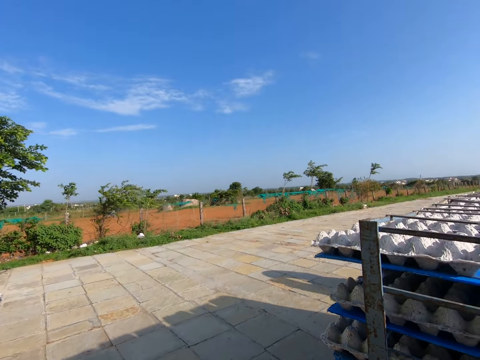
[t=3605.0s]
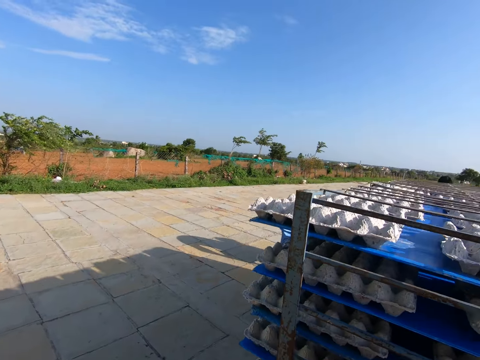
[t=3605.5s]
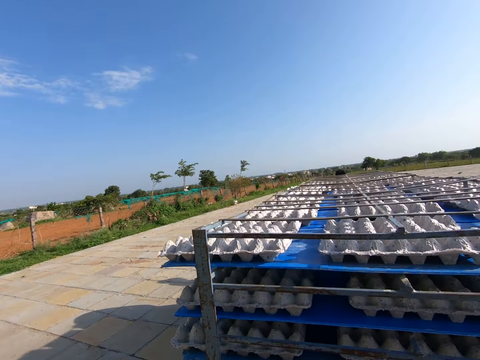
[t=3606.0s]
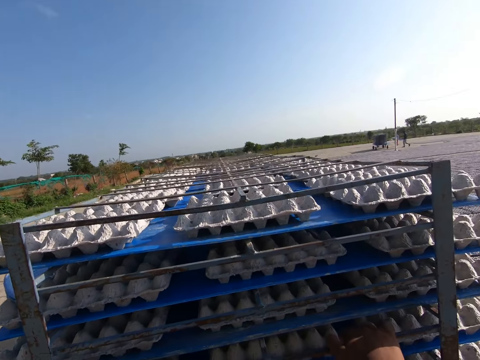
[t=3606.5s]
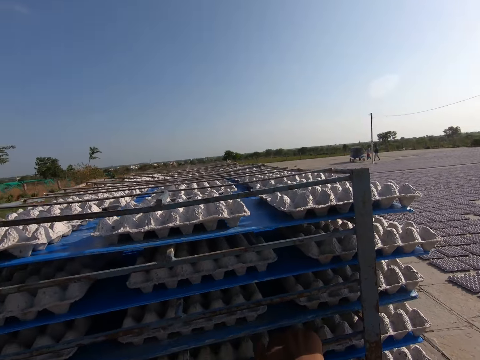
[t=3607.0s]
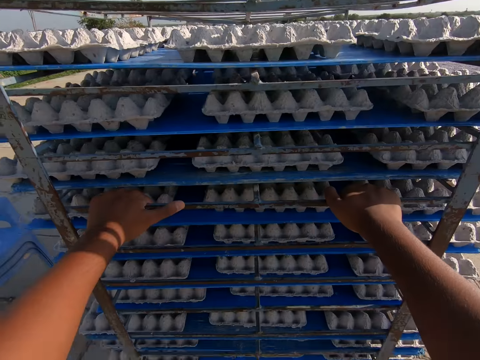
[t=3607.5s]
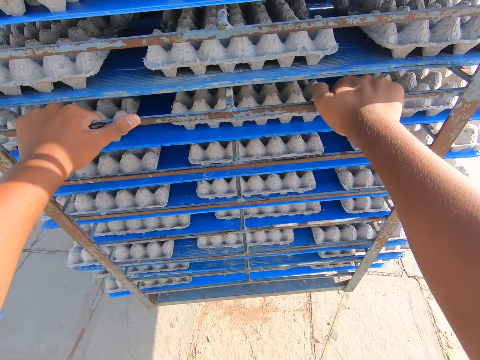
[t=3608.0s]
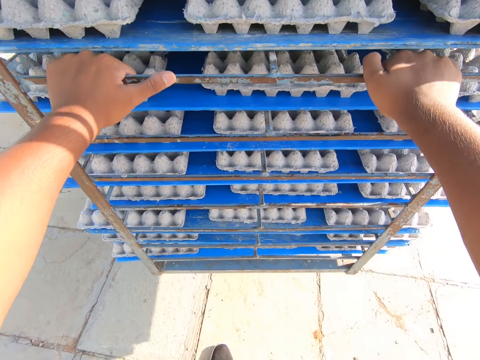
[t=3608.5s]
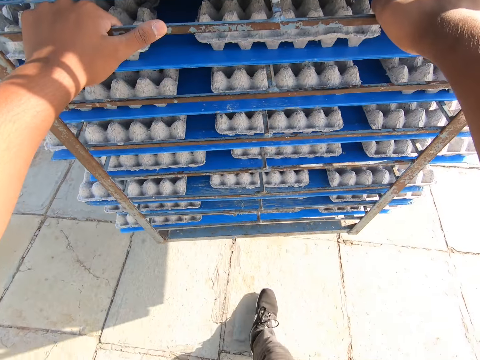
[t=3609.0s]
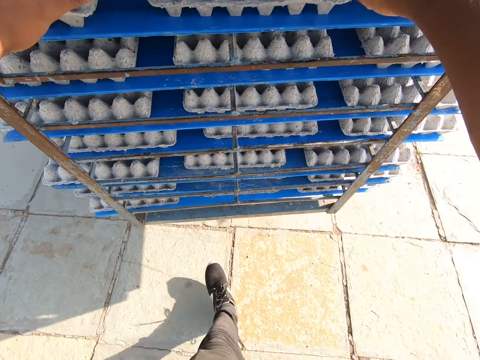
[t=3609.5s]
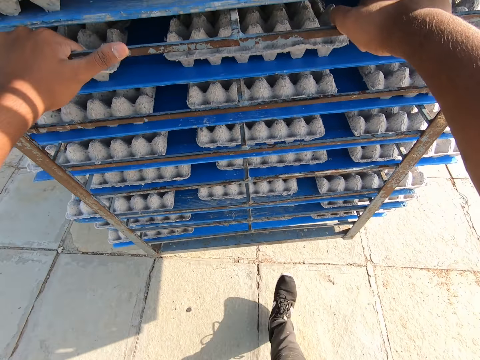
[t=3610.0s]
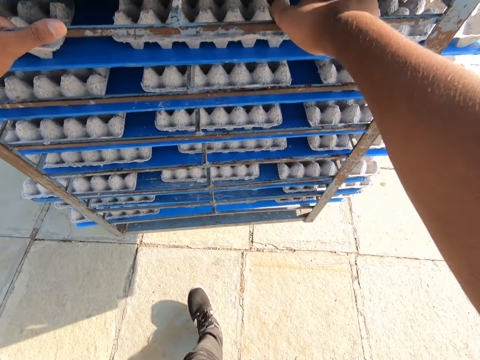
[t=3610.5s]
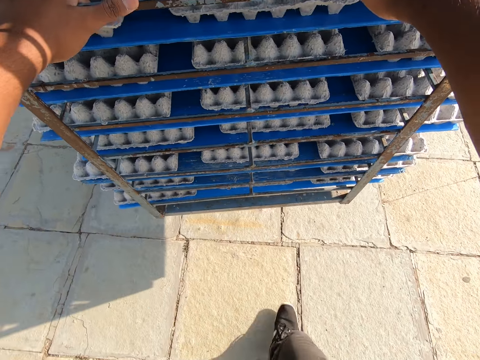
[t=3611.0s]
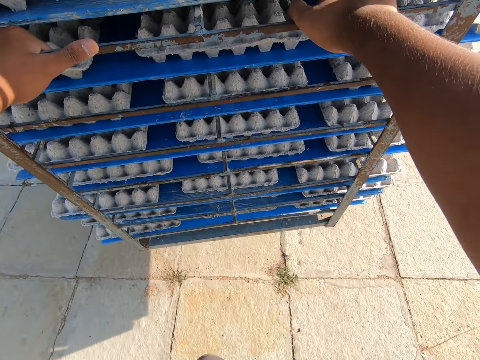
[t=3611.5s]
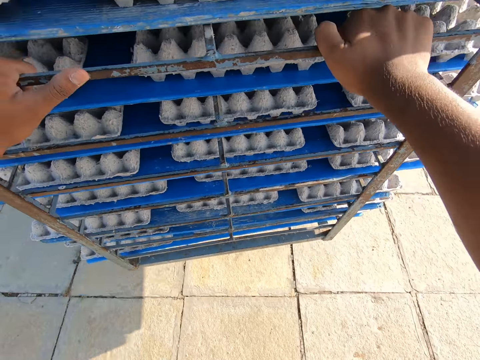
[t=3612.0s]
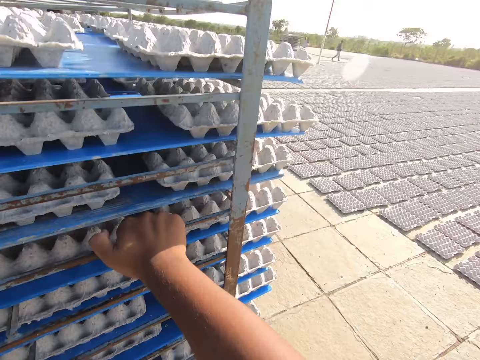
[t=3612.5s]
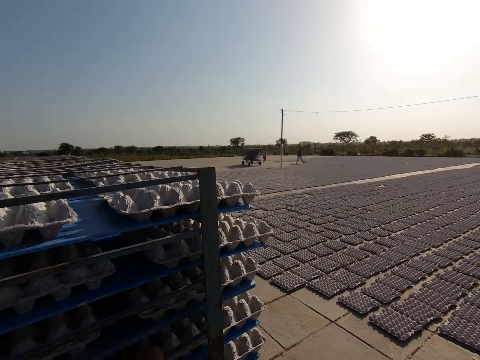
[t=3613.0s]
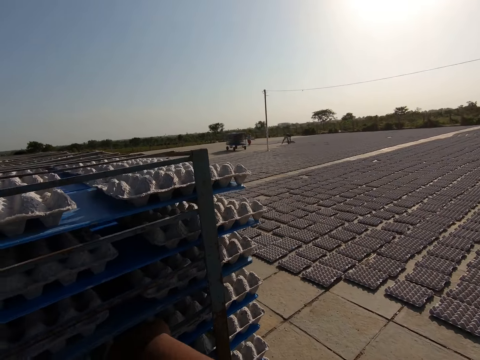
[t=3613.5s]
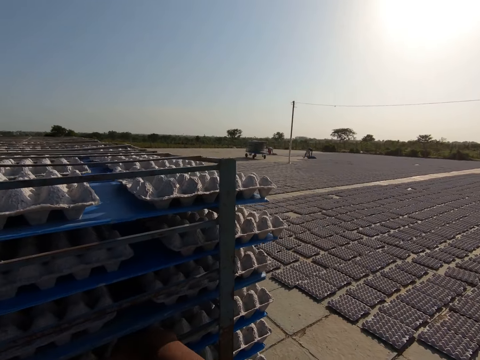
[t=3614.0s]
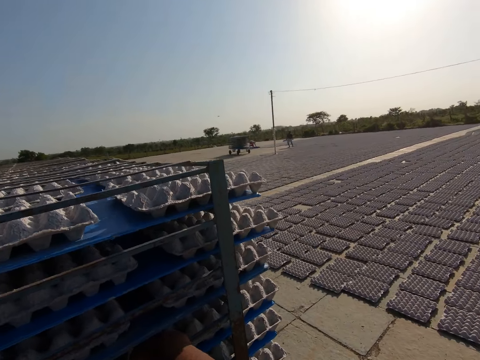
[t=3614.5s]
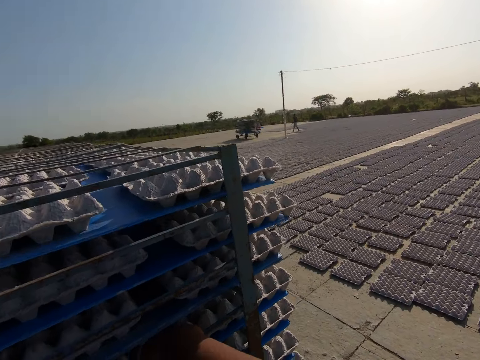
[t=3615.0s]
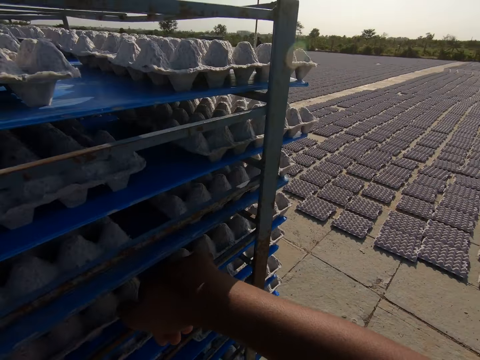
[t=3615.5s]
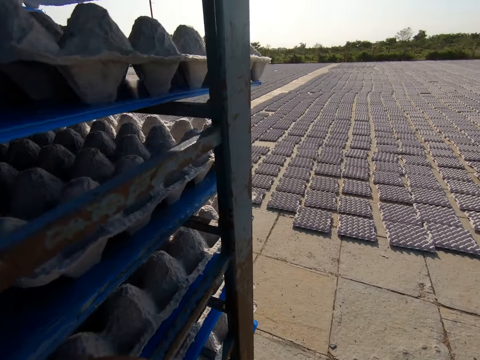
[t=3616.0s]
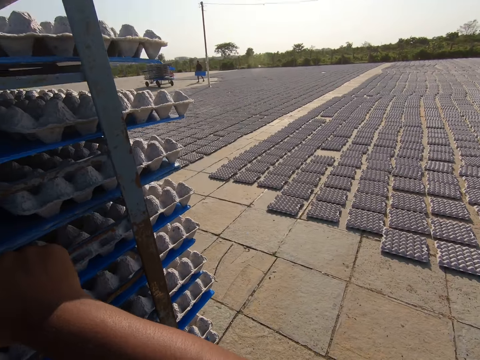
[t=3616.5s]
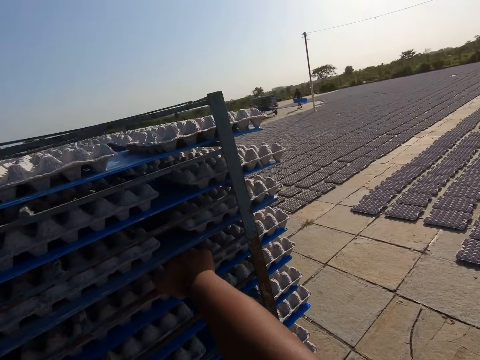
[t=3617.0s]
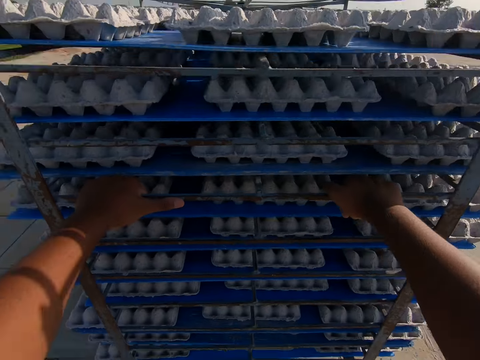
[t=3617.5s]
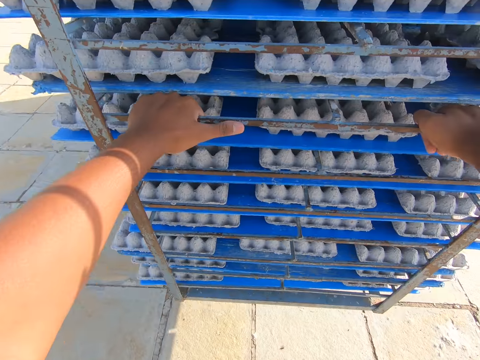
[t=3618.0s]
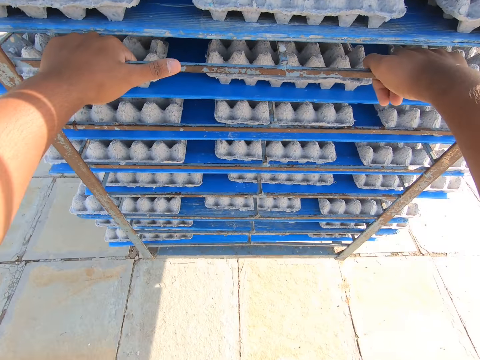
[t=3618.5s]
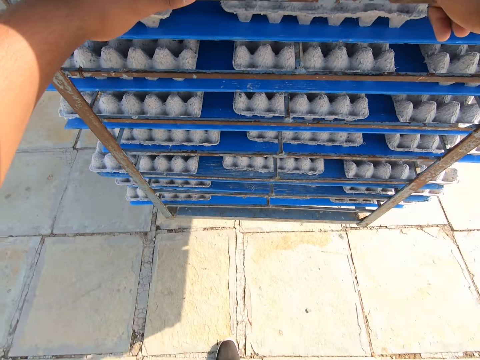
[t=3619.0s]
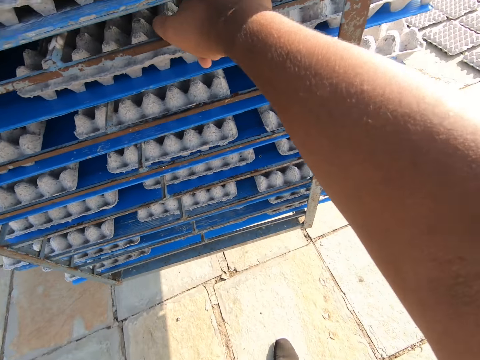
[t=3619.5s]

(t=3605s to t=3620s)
The camera wearer converses with the man. Another man pours egg crates on a tray on the ground with his hands.

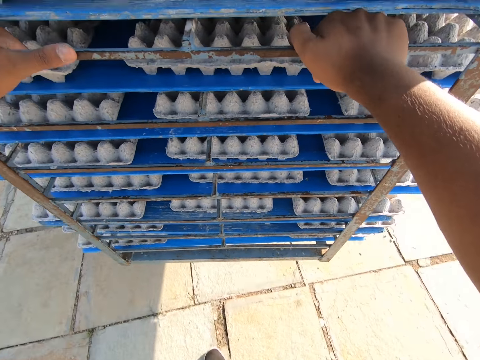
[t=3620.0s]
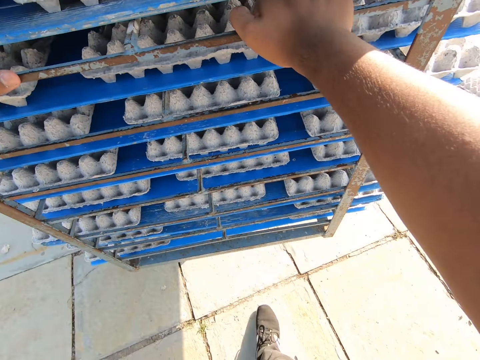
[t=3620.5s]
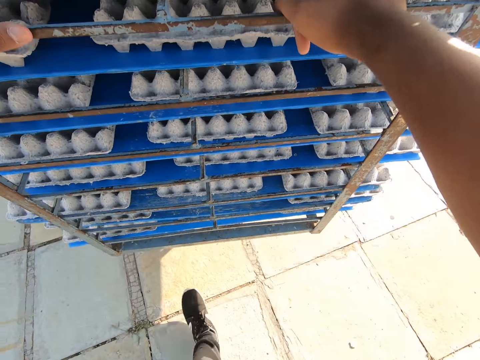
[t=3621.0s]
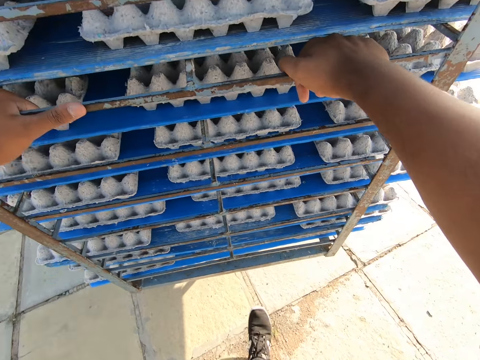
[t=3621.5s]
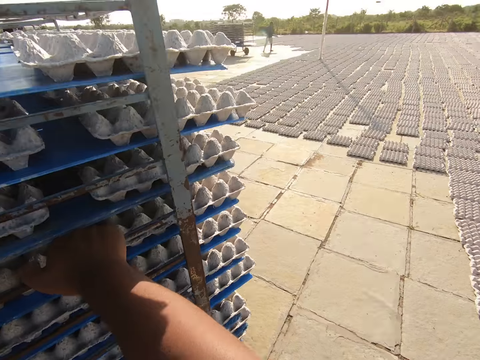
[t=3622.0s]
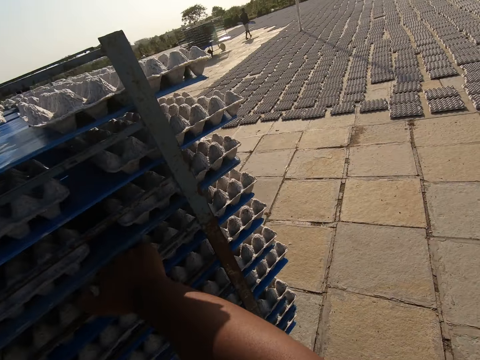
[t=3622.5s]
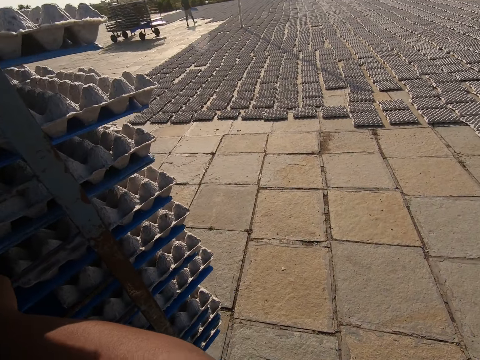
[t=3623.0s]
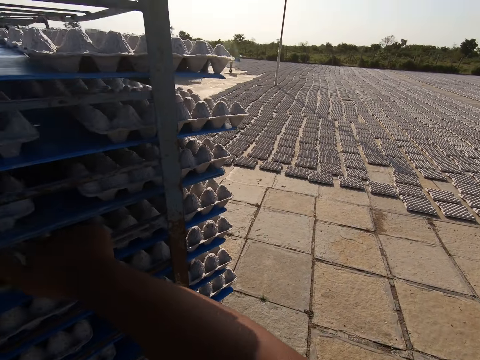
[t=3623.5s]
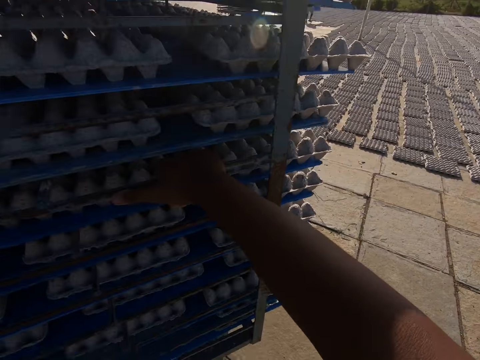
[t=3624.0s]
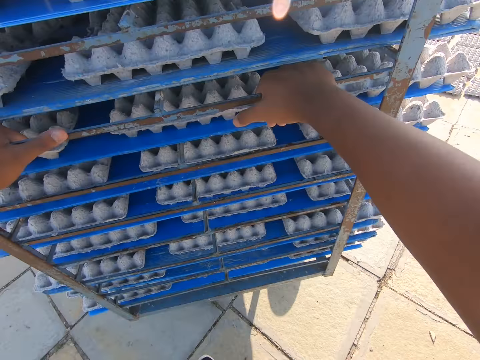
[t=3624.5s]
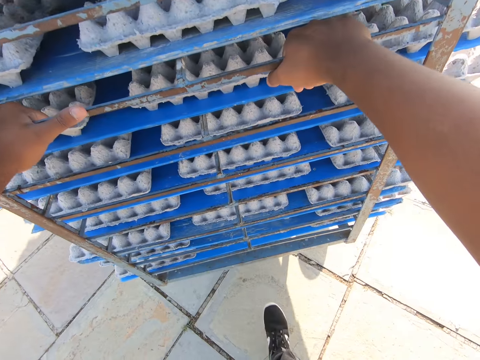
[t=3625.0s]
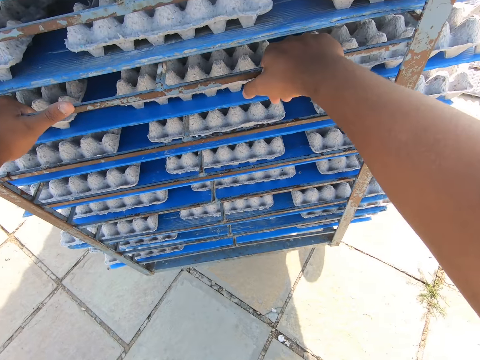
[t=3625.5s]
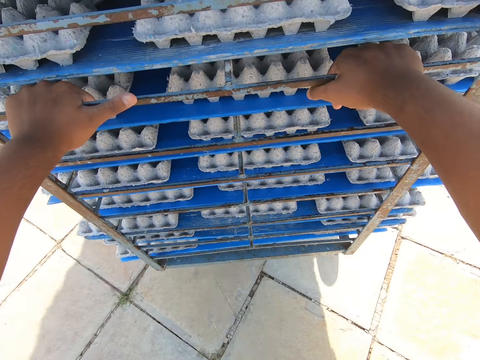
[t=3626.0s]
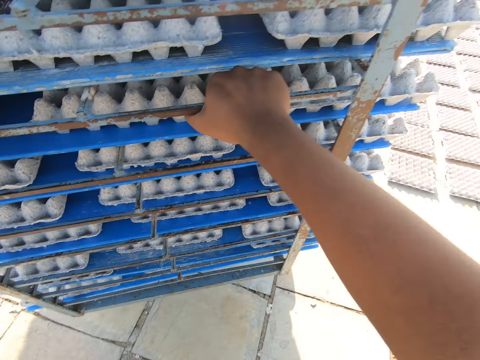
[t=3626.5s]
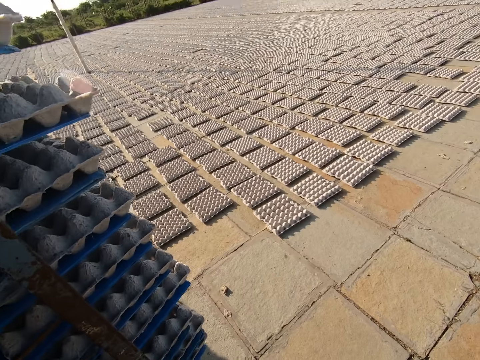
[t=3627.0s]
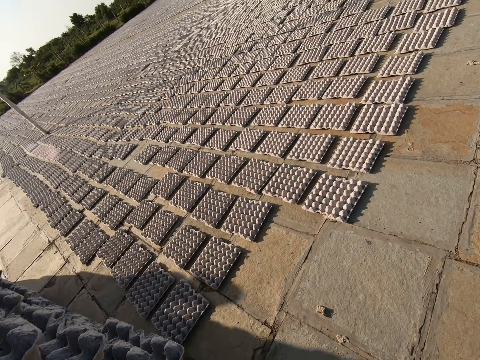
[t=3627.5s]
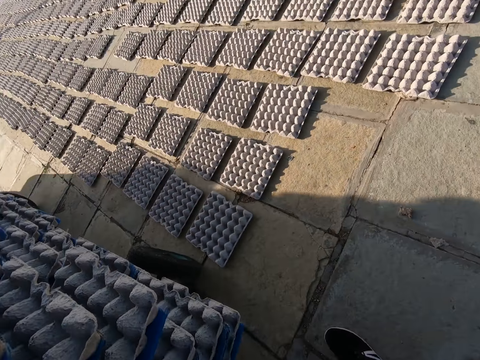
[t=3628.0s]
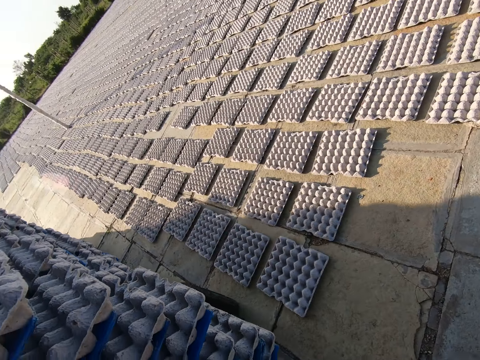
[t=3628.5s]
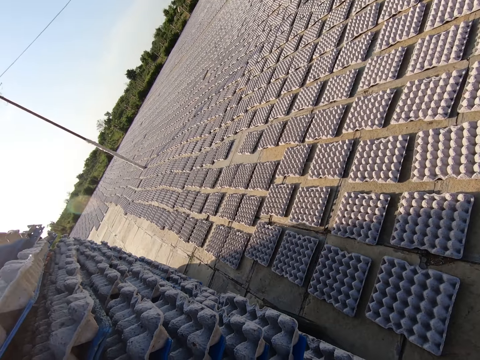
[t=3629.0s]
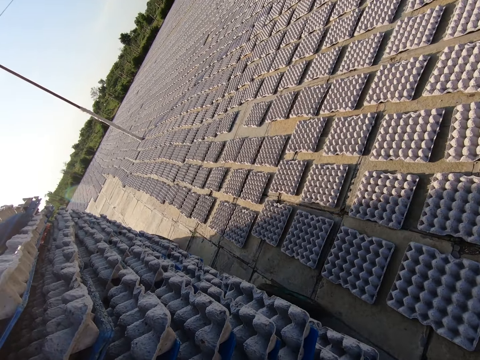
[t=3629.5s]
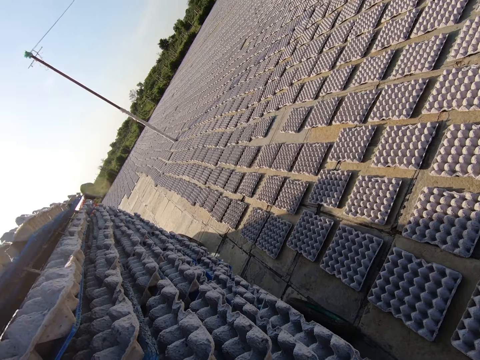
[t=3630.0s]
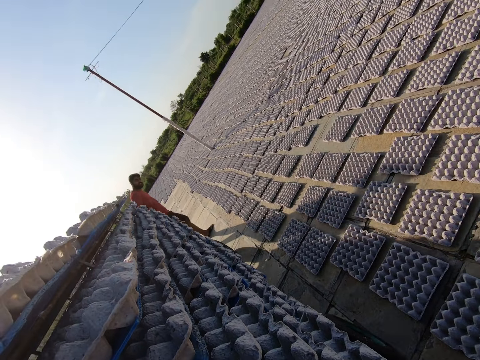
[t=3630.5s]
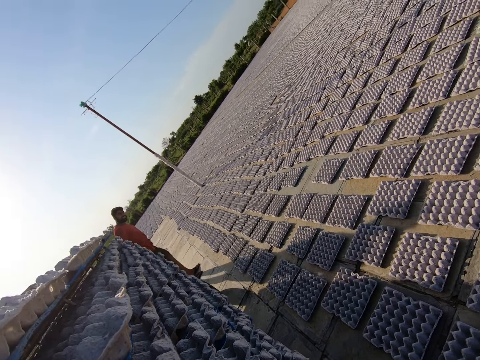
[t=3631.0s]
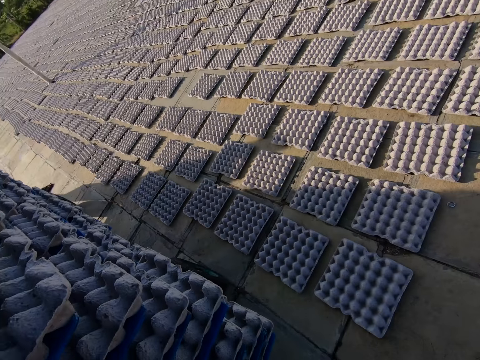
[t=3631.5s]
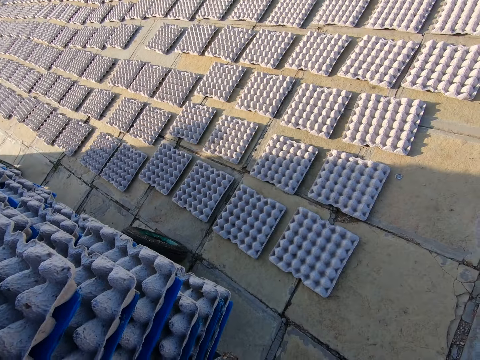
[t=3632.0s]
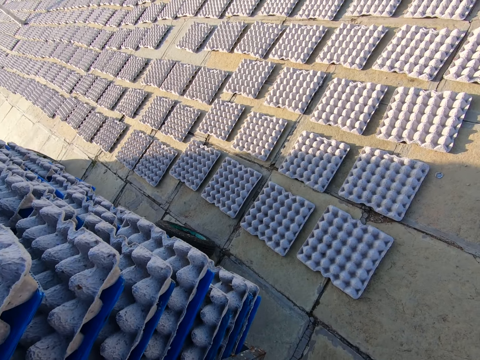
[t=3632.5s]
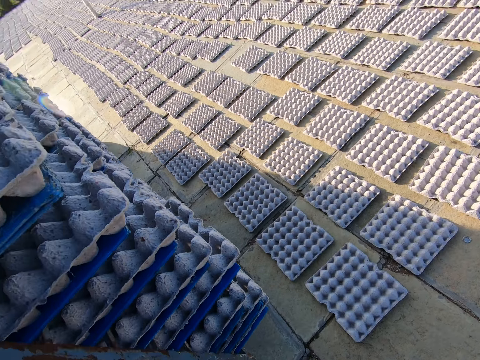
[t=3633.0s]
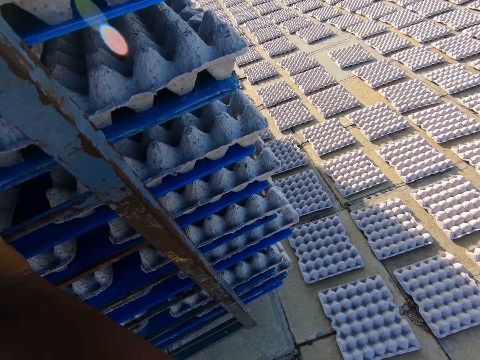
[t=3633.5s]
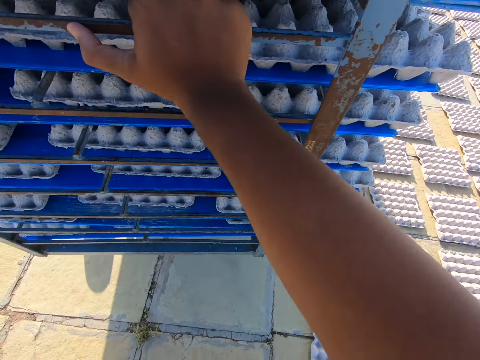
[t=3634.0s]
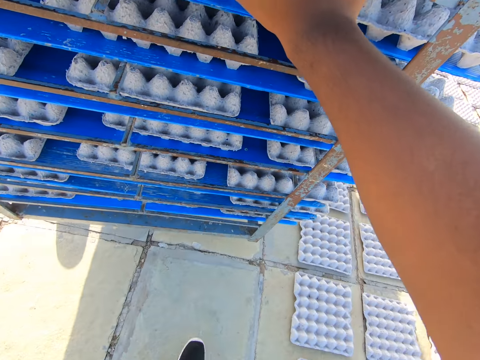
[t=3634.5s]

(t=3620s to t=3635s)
The camera wearer converses with a man.
